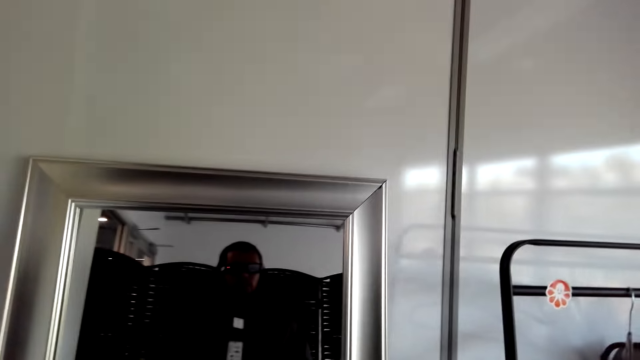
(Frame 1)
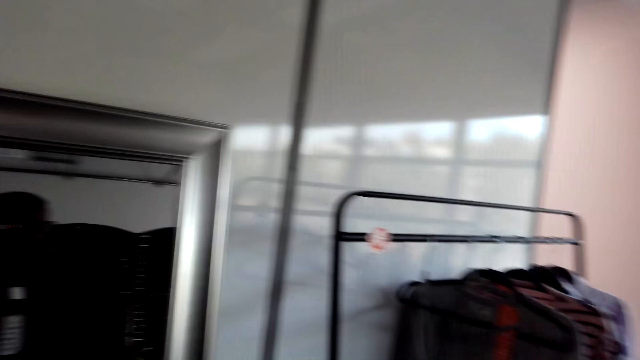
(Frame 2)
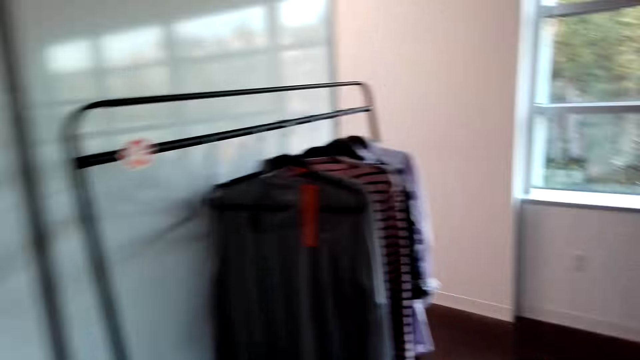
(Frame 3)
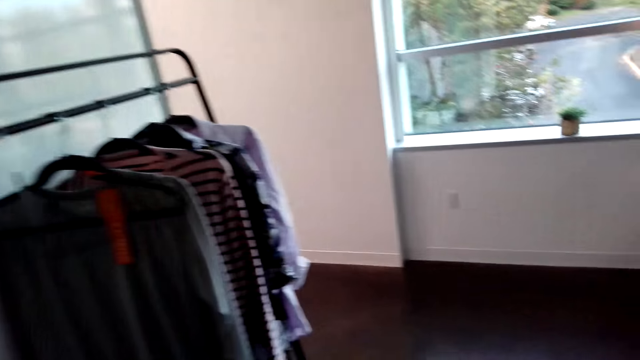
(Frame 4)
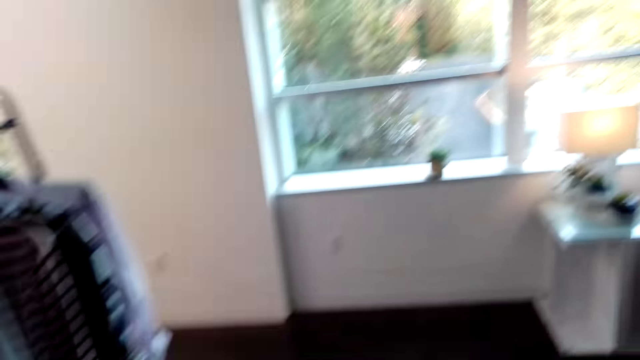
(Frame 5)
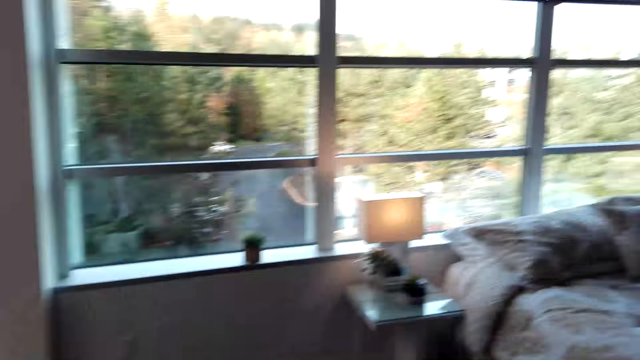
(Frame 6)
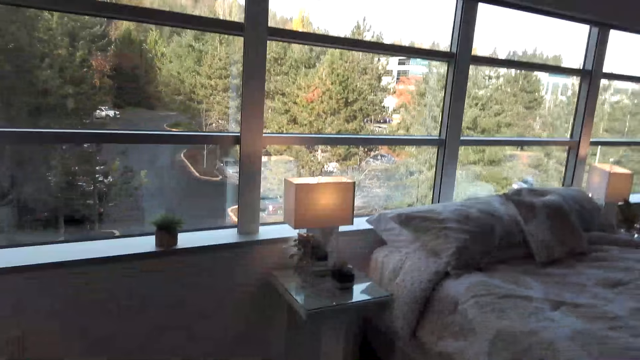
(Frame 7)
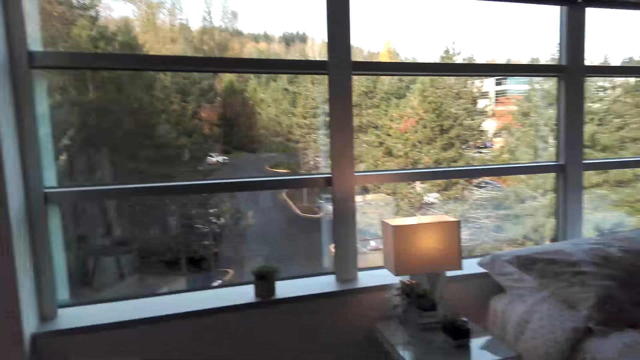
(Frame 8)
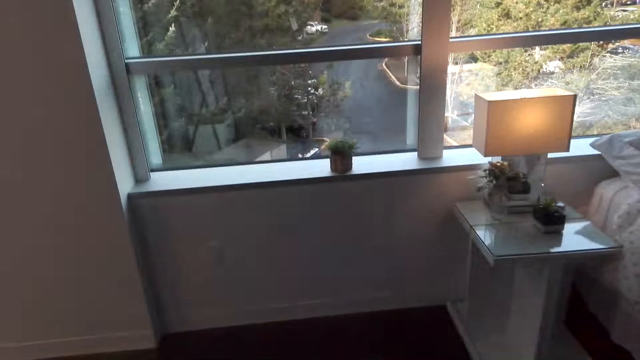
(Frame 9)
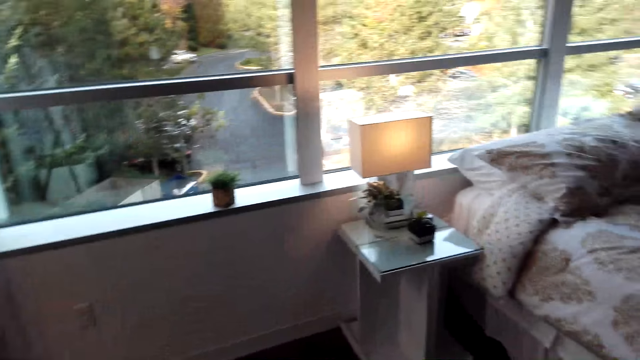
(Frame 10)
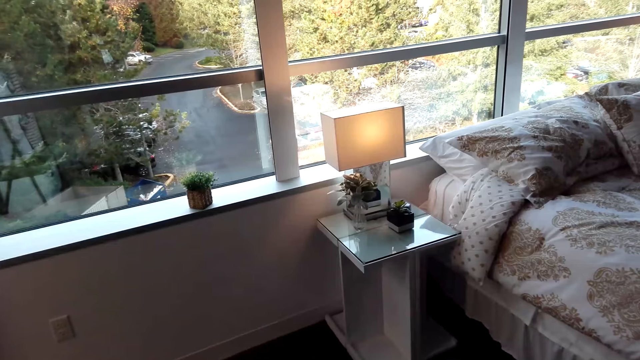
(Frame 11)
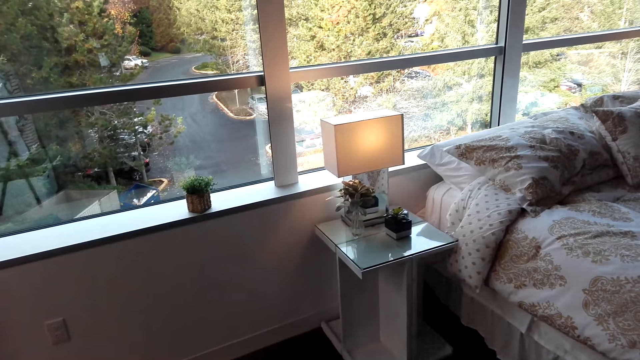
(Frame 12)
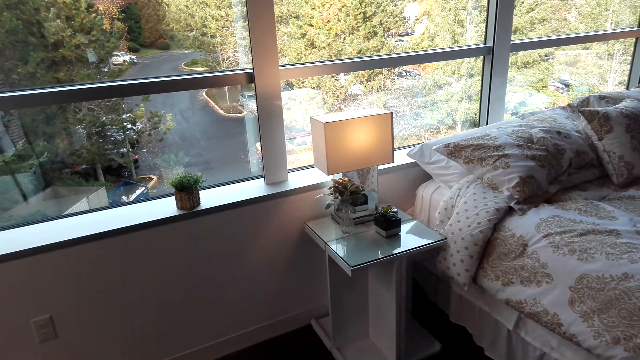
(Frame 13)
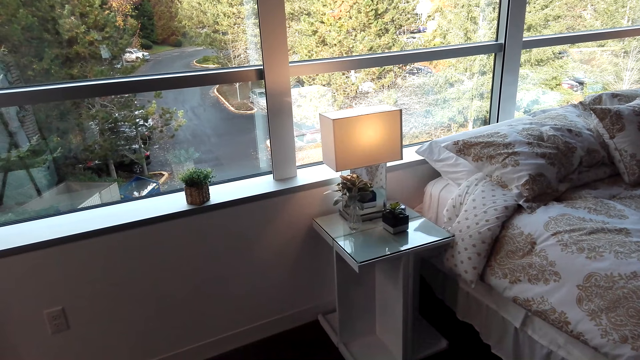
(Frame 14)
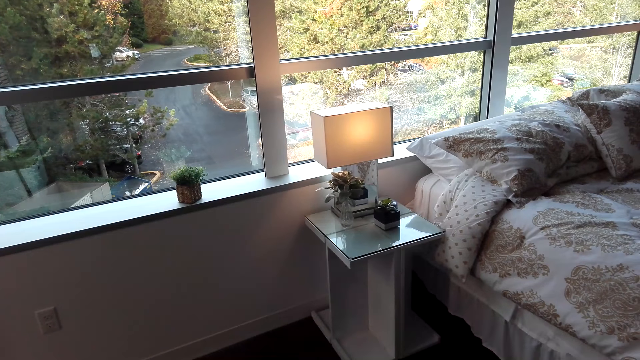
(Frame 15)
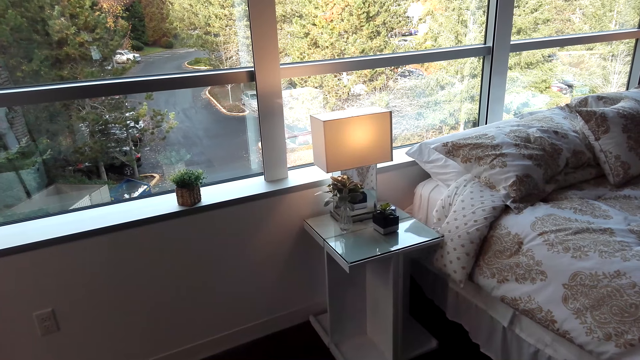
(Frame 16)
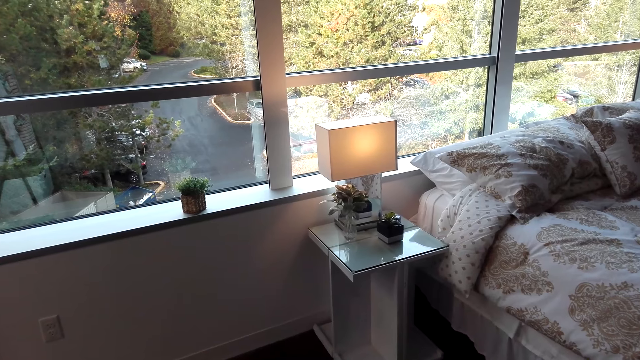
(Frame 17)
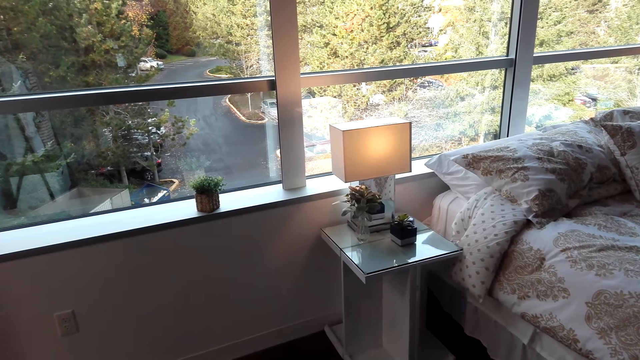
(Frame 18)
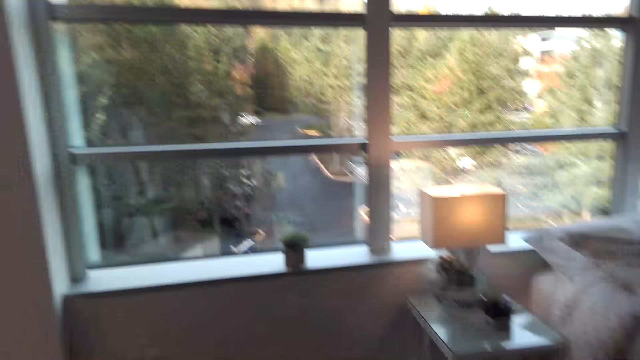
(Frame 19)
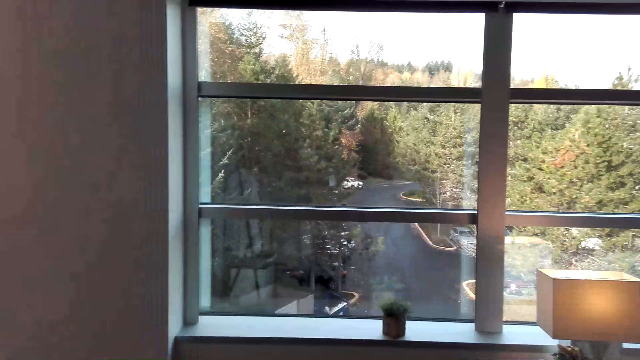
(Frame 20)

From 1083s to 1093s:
The camera wearer walks around the room. They talk. They stand in the room.

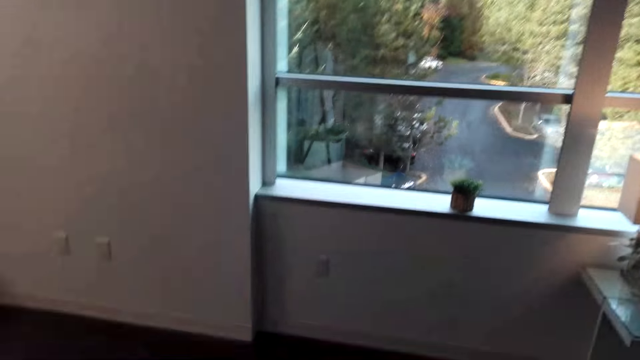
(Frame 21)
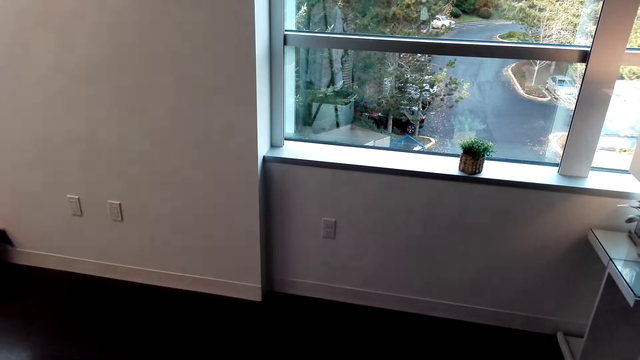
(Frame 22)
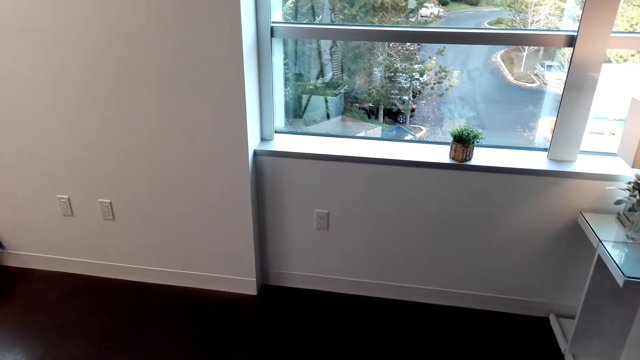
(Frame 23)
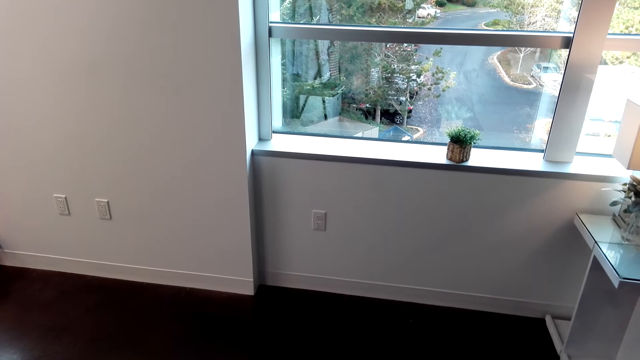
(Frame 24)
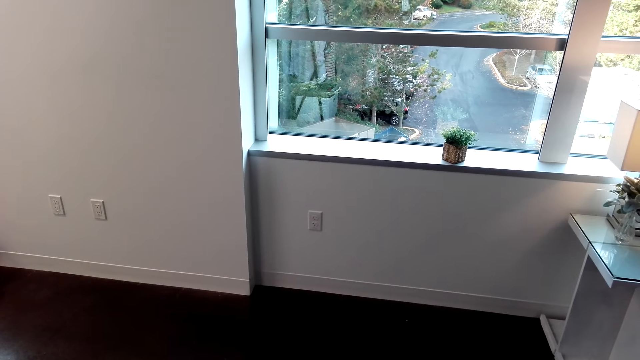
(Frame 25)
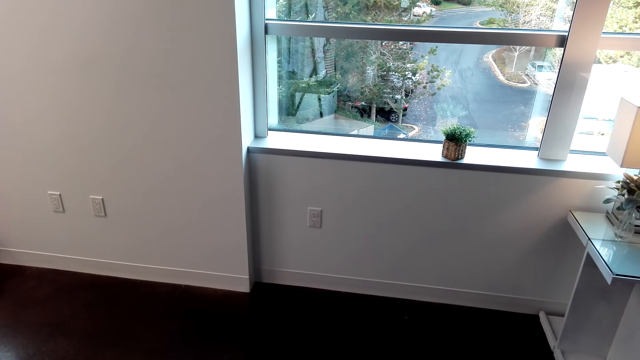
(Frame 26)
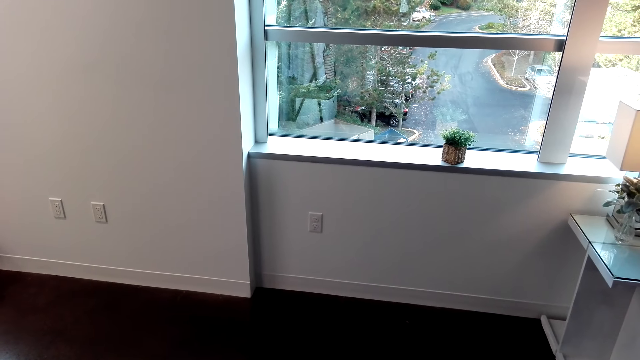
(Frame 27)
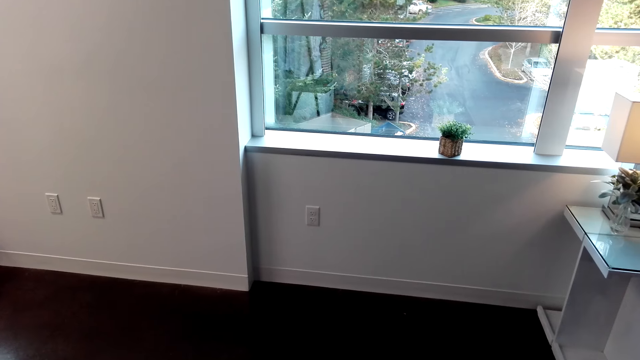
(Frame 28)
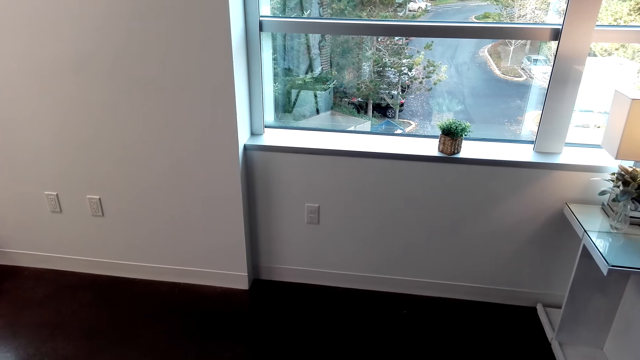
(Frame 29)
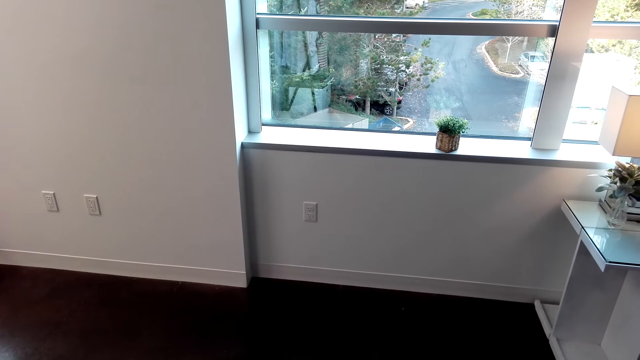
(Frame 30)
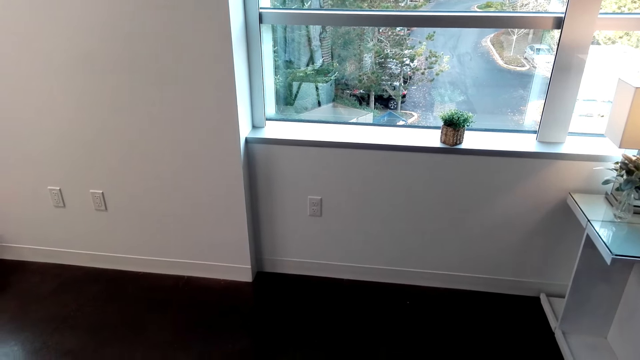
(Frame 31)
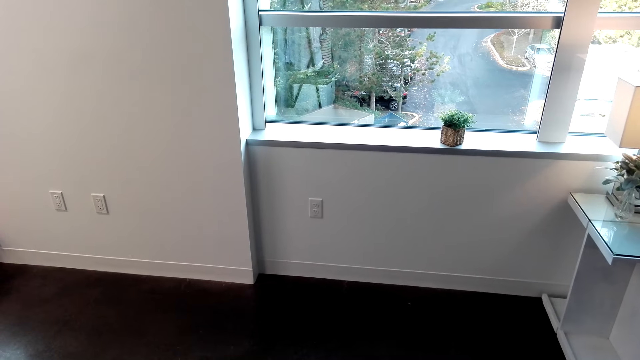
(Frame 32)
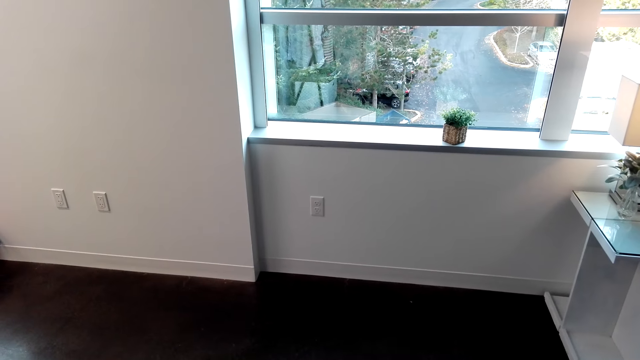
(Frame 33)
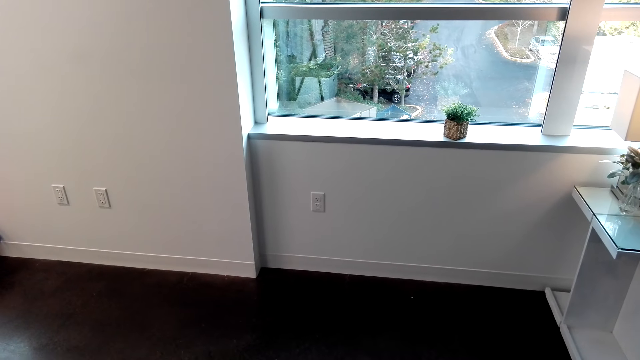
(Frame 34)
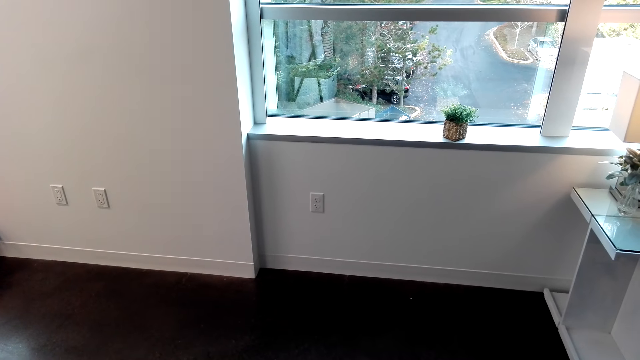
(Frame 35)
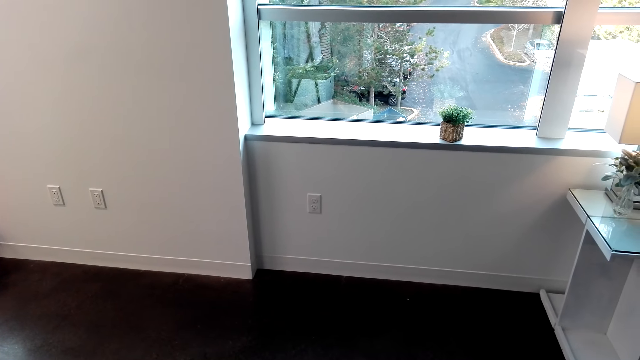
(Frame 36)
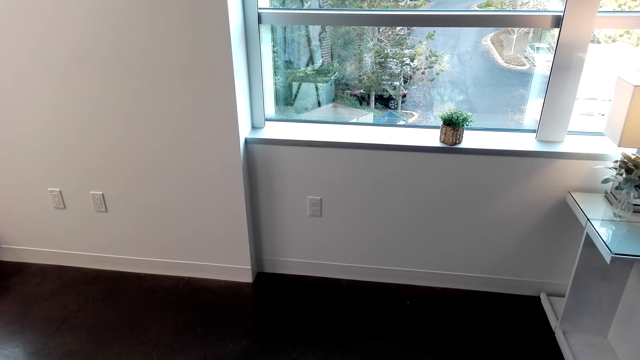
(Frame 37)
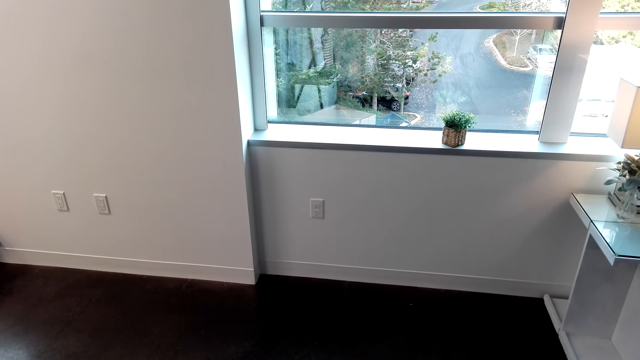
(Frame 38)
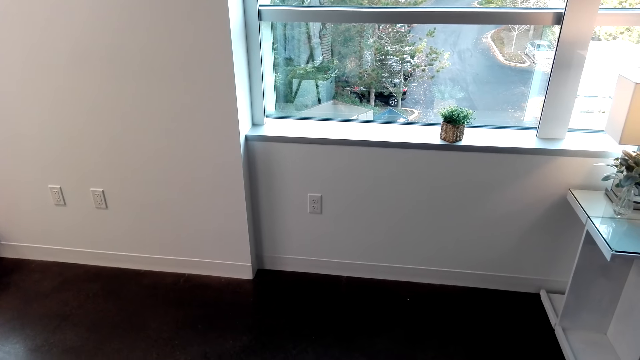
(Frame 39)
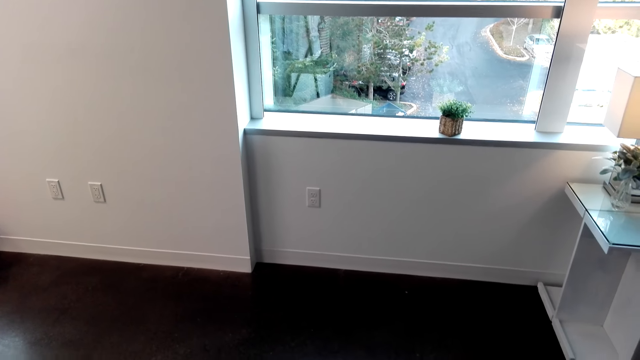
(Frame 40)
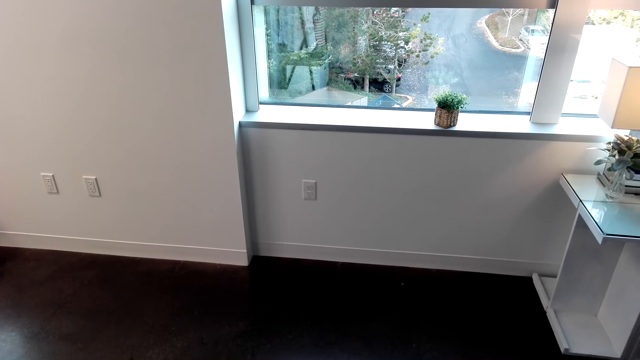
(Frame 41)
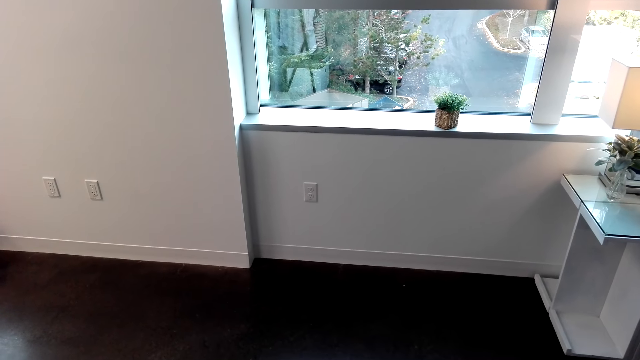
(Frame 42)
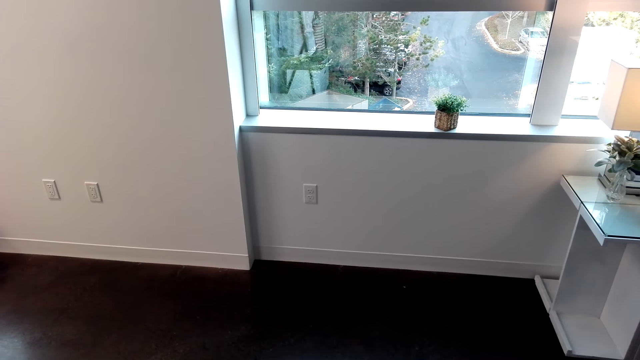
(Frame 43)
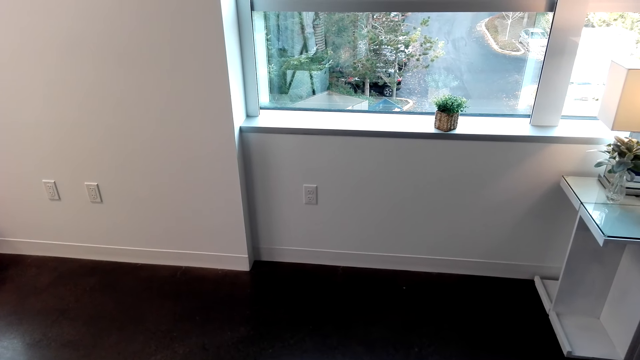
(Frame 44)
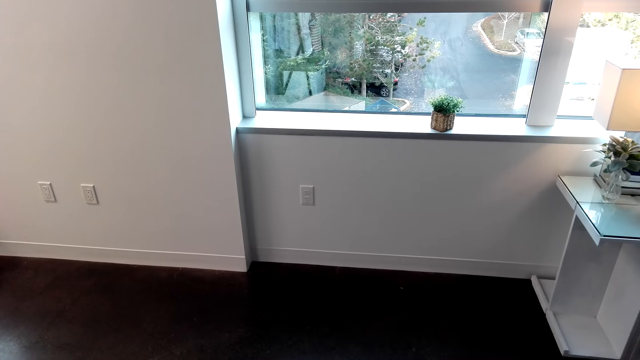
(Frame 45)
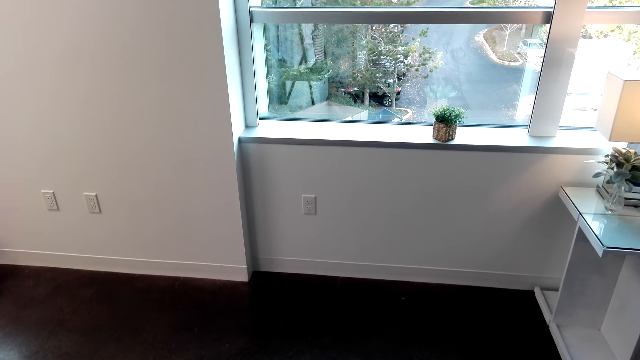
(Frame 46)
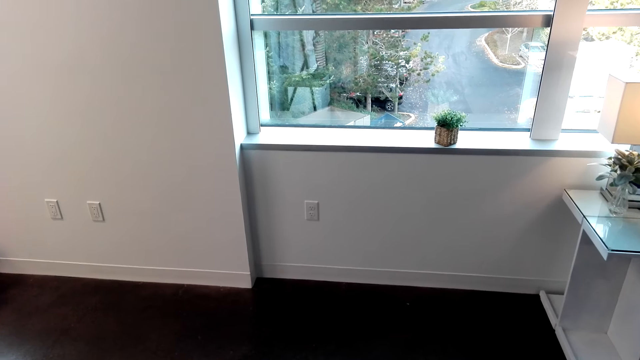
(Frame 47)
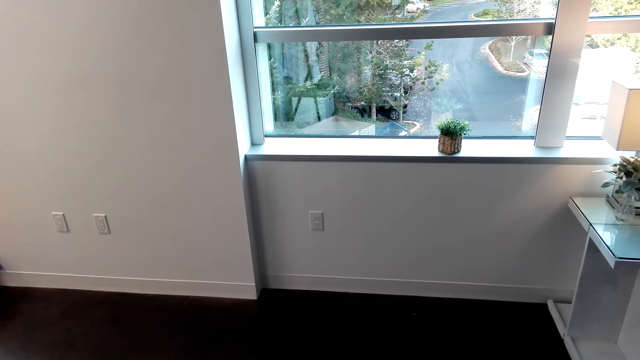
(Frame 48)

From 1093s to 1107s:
The camera wearer looks down. They walk near the window.
